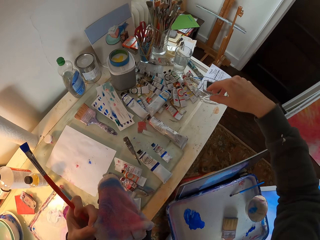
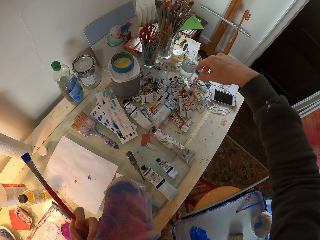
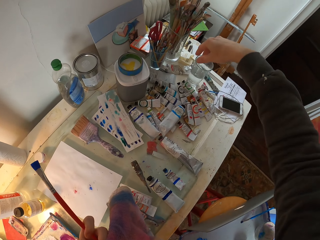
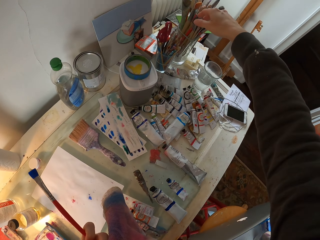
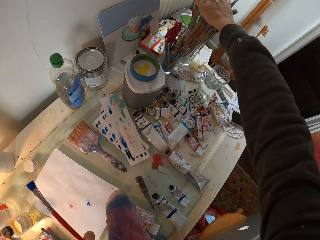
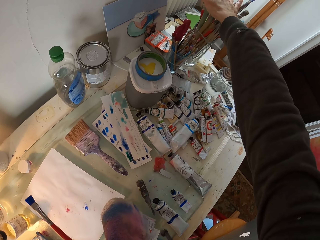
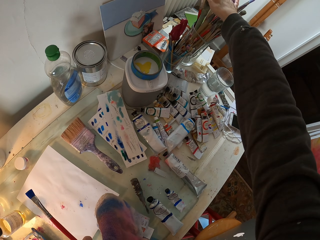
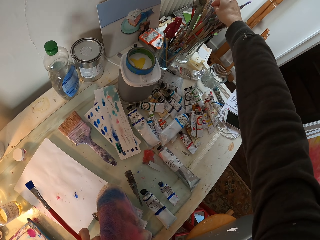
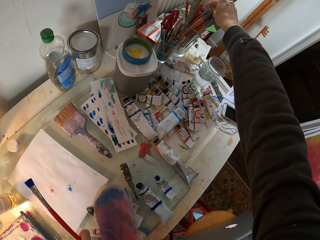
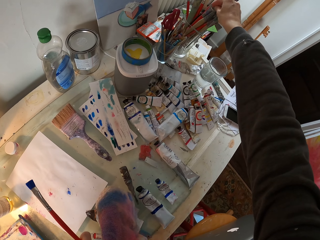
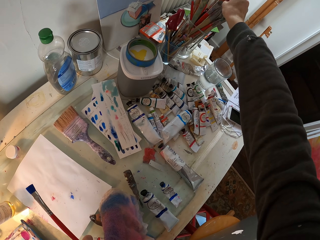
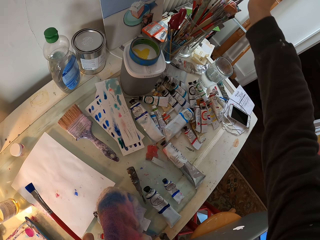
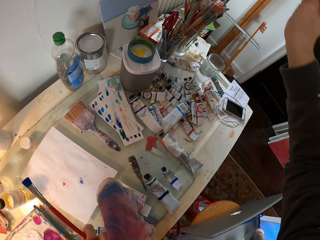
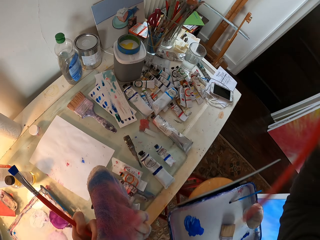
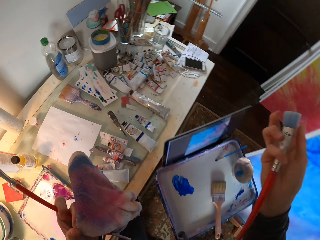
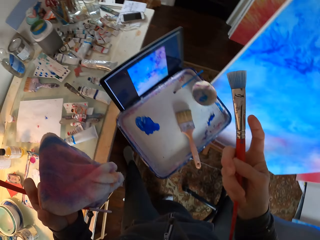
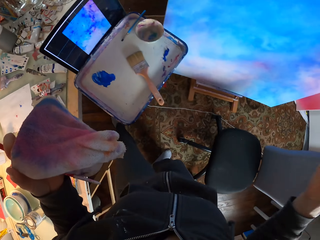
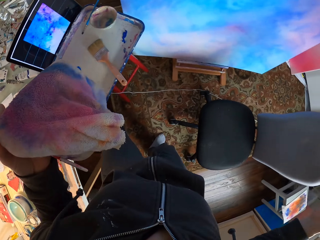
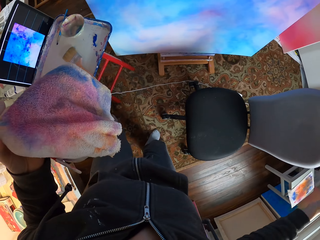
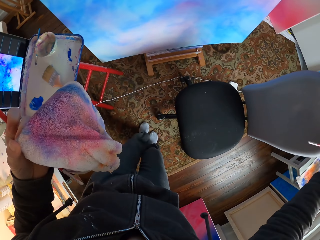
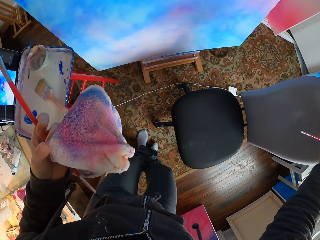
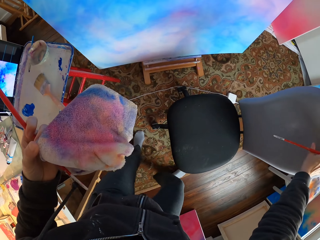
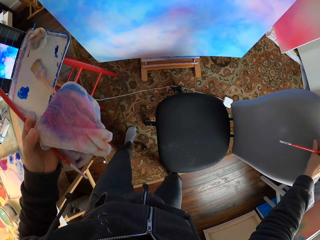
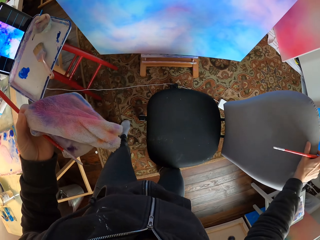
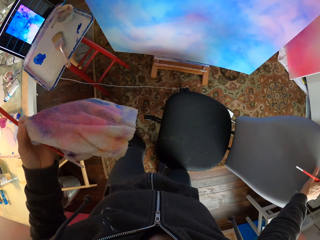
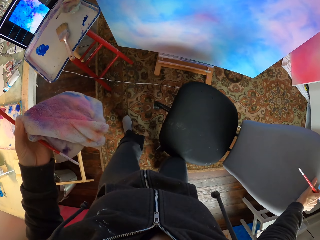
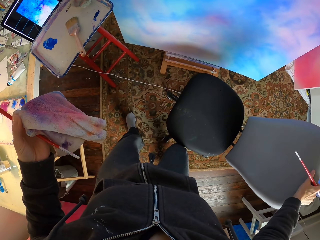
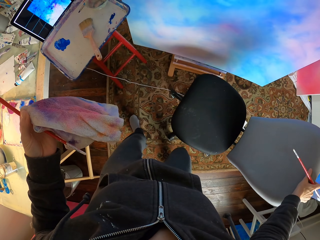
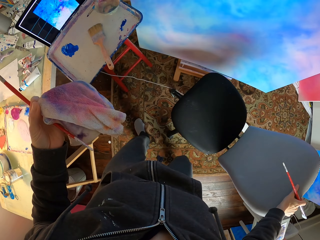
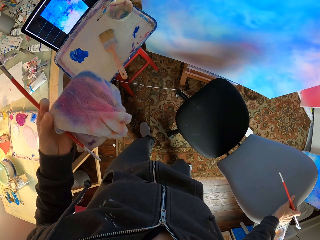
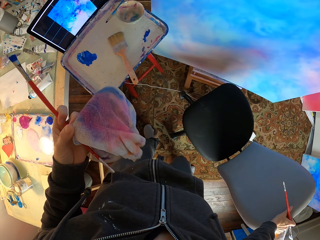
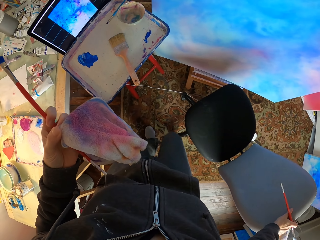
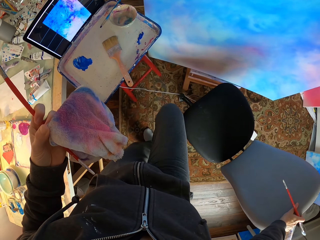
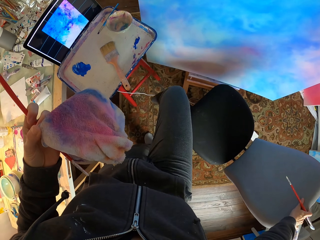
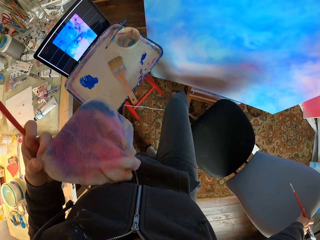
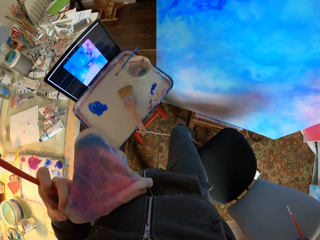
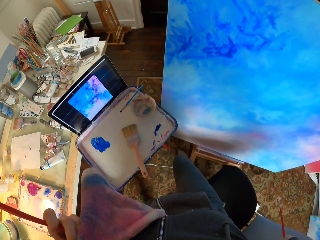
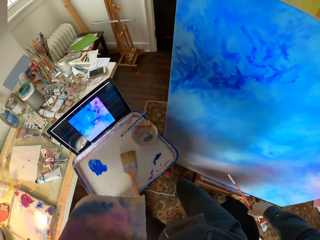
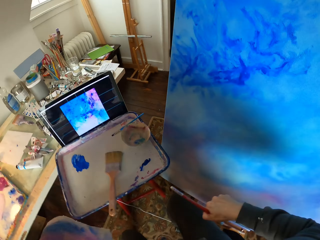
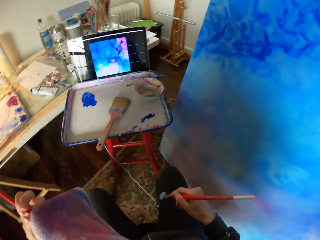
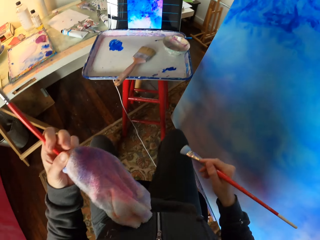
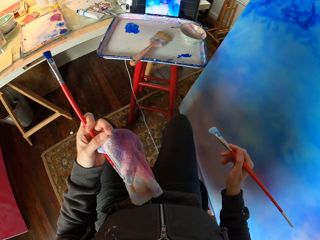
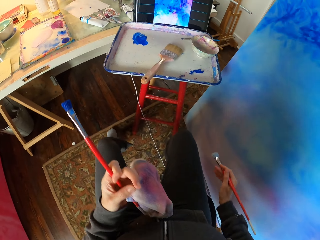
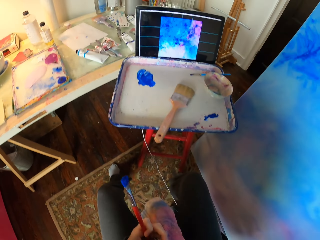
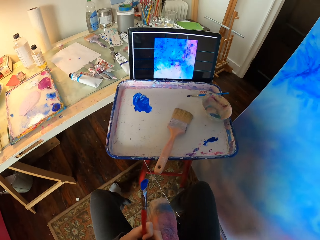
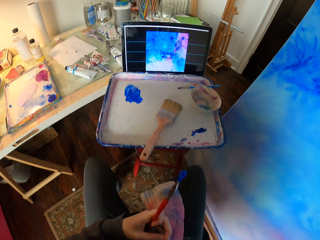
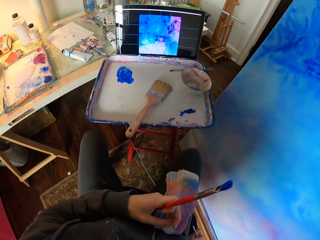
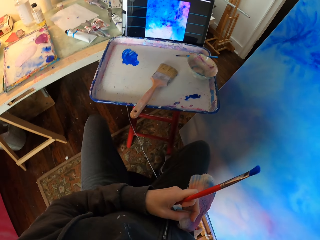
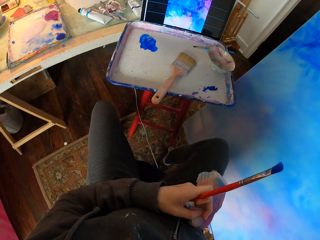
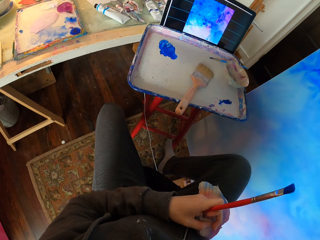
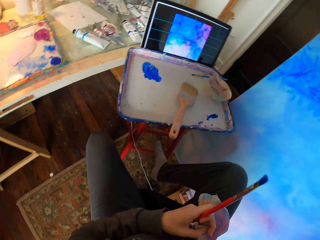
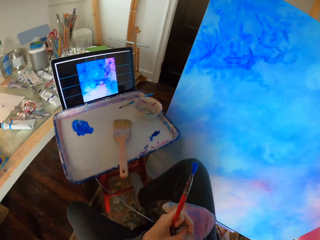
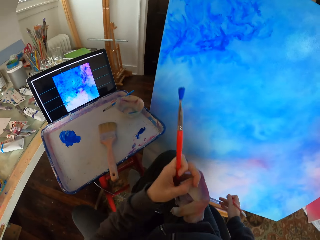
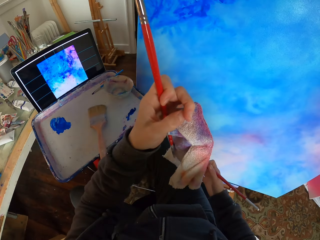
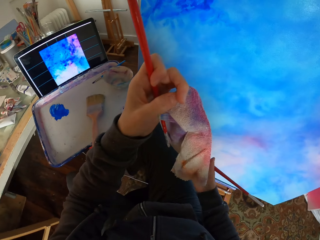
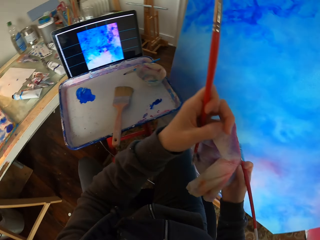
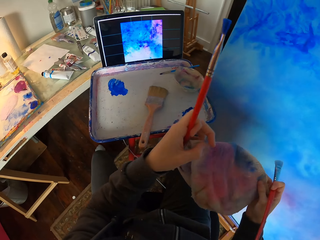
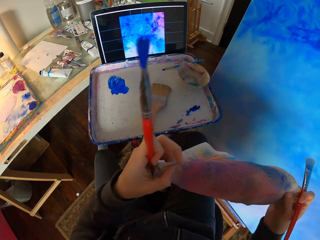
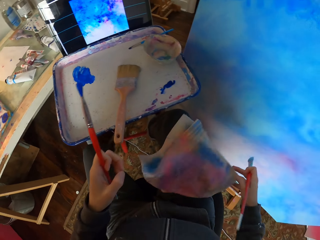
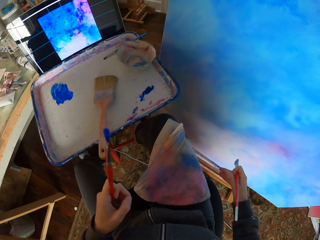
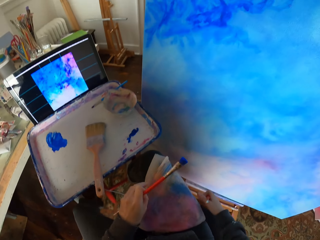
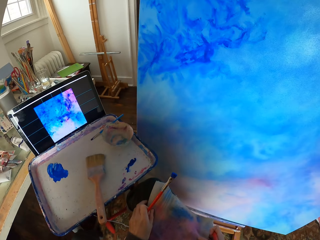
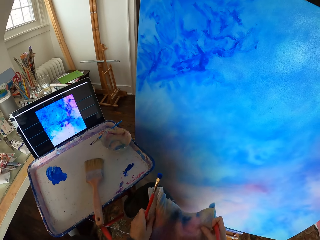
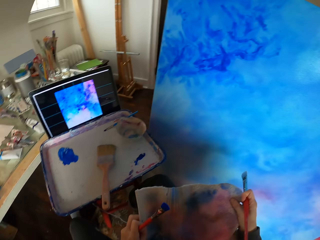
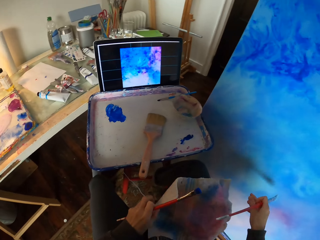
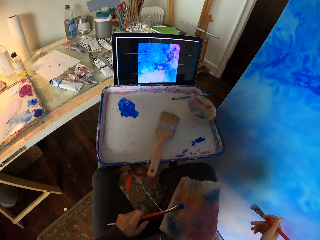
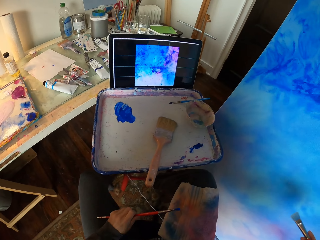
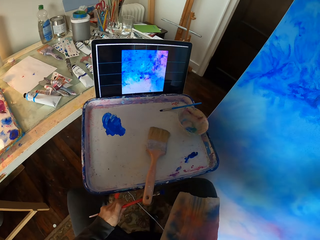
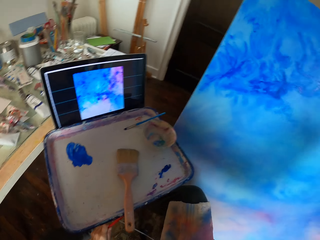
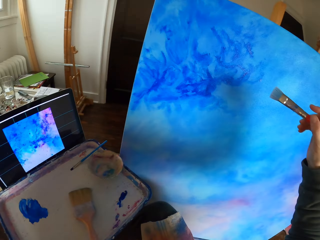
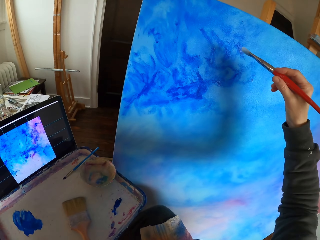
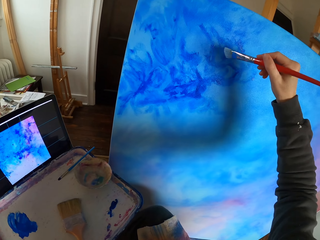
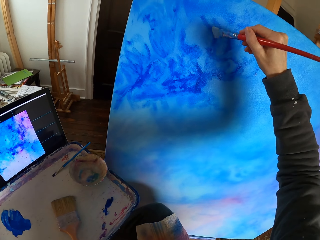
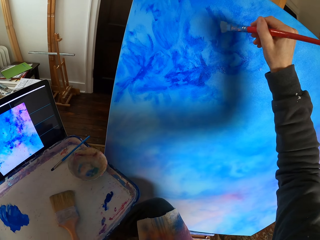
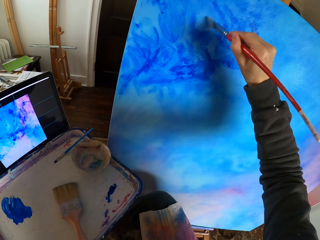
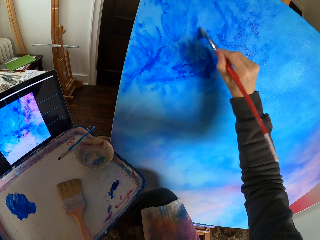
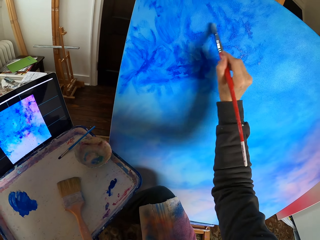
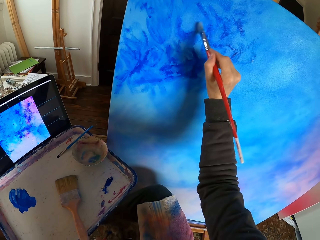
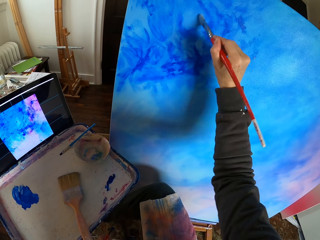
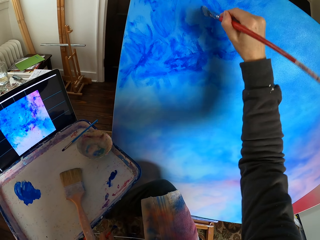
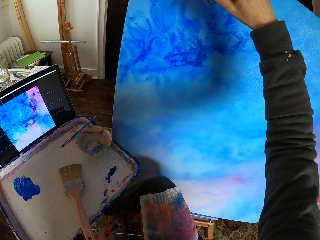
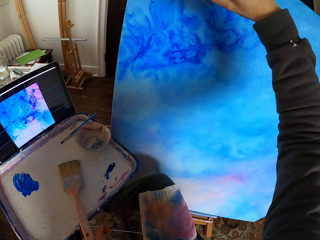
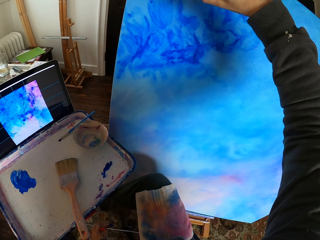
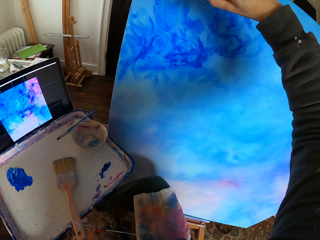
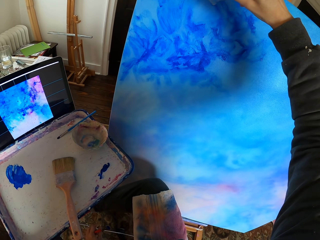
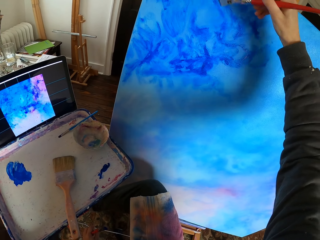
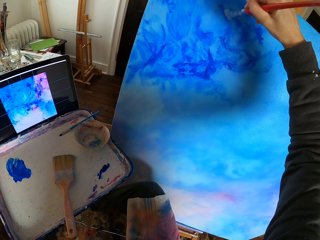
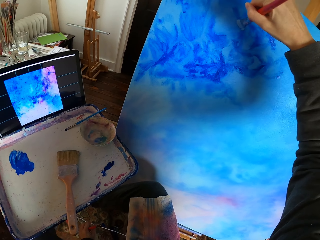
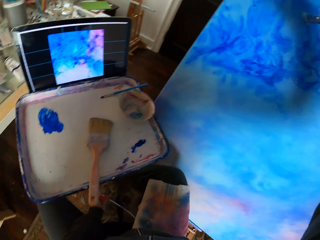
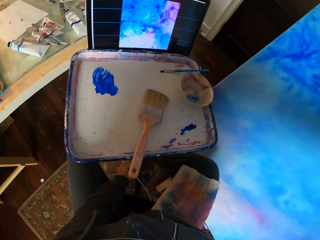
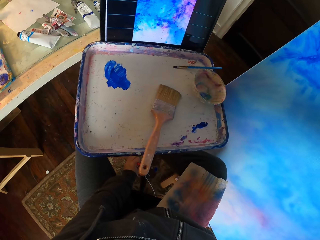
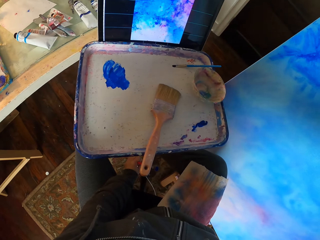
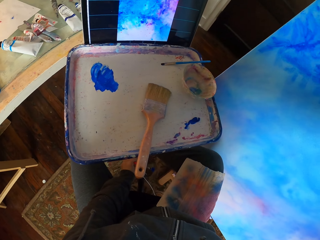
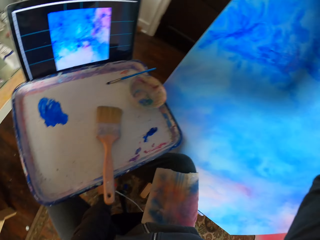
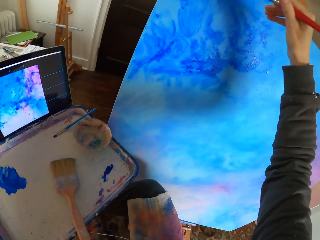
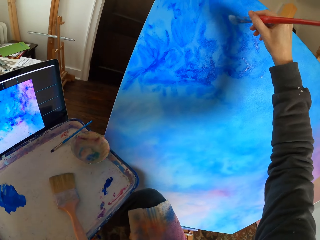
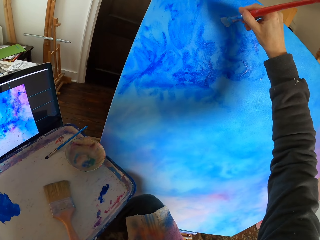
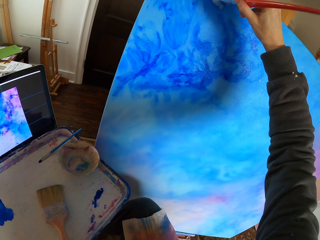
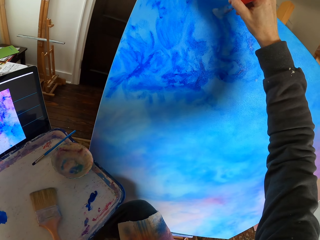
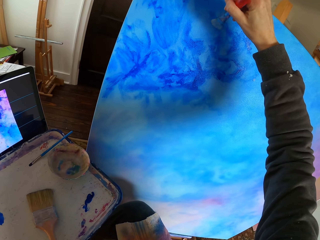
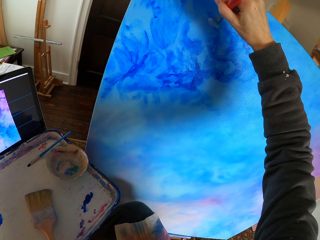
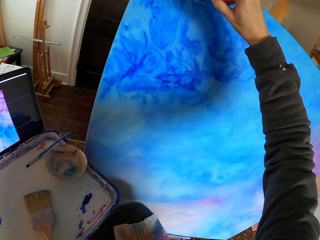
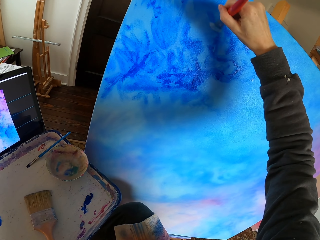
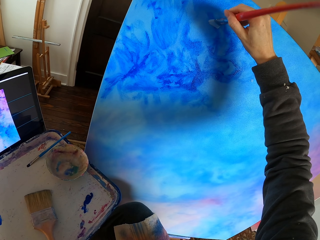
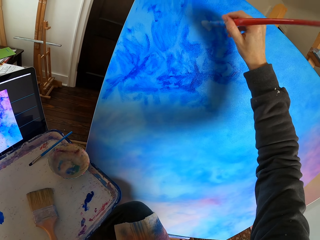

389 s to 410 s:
The camera wearer picks up a painting brush. They paint the canvas with a blue paint.
